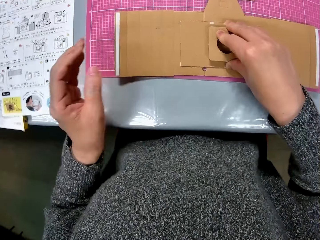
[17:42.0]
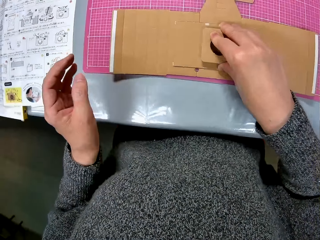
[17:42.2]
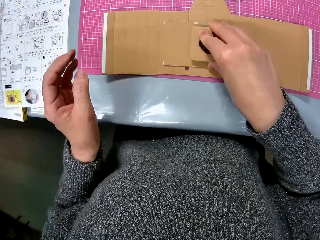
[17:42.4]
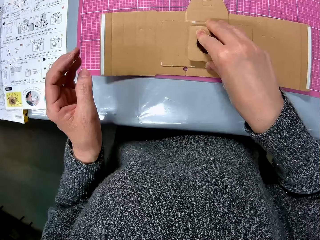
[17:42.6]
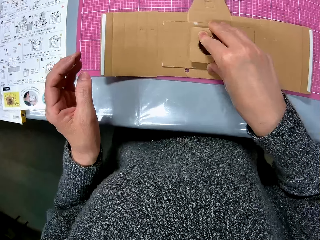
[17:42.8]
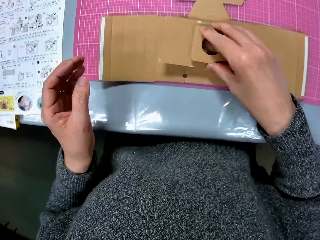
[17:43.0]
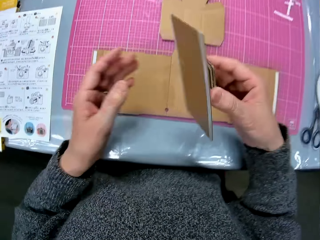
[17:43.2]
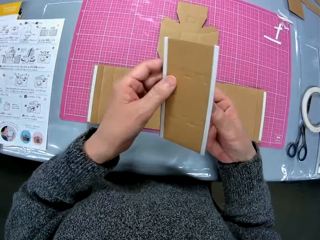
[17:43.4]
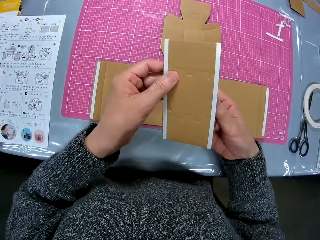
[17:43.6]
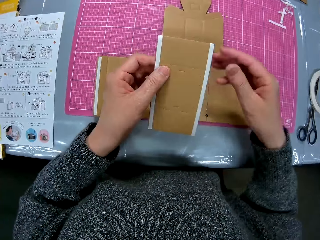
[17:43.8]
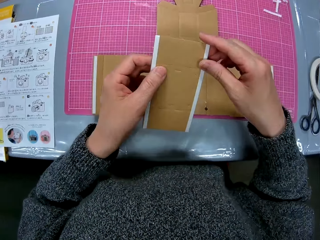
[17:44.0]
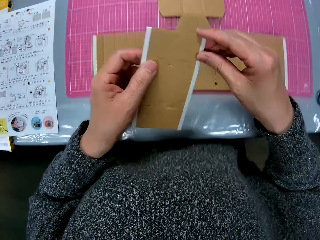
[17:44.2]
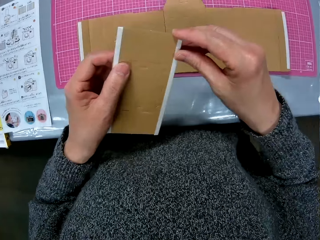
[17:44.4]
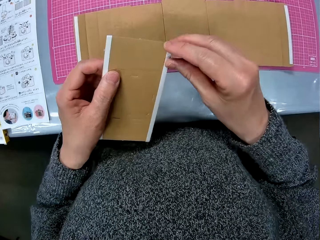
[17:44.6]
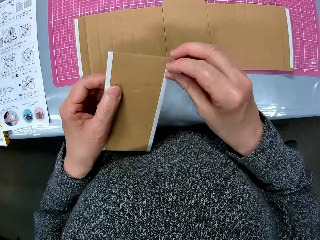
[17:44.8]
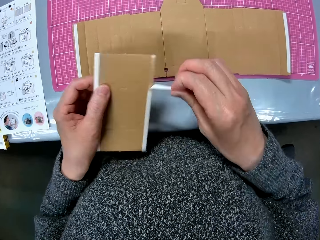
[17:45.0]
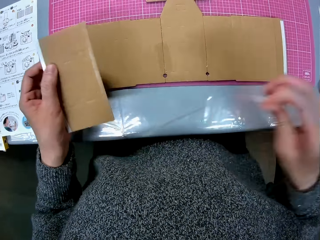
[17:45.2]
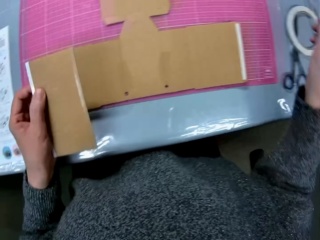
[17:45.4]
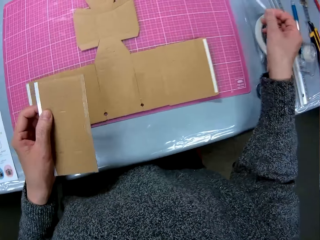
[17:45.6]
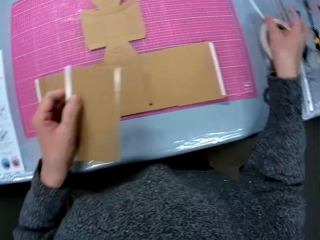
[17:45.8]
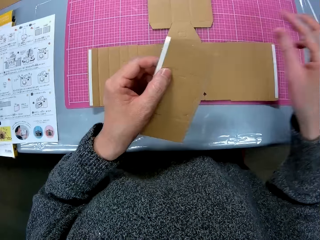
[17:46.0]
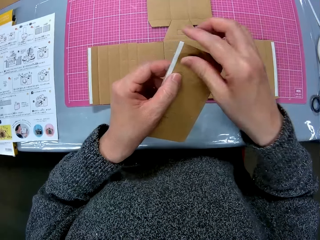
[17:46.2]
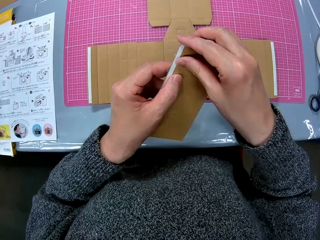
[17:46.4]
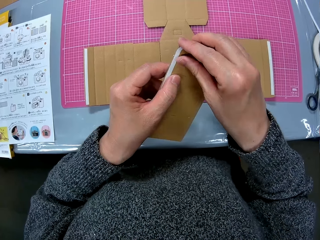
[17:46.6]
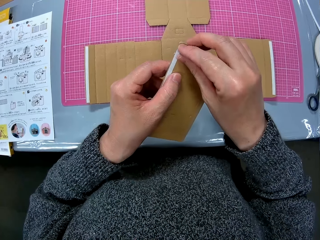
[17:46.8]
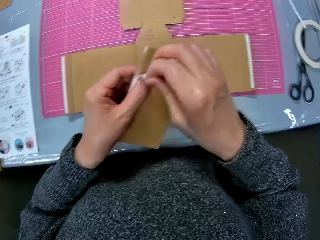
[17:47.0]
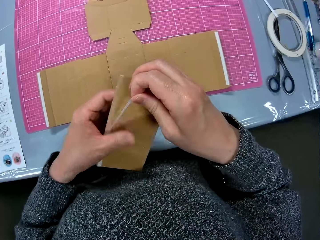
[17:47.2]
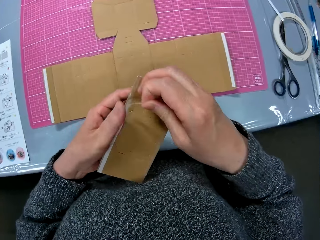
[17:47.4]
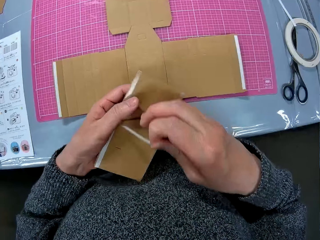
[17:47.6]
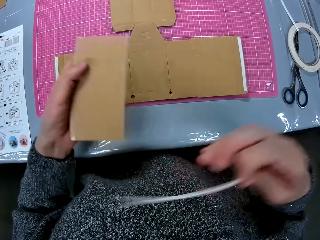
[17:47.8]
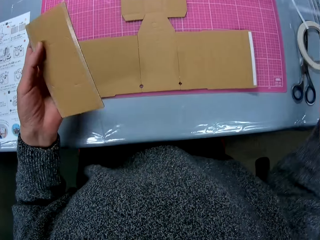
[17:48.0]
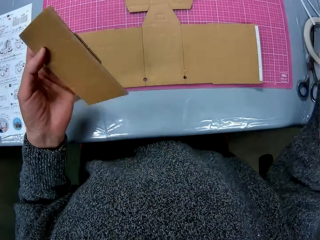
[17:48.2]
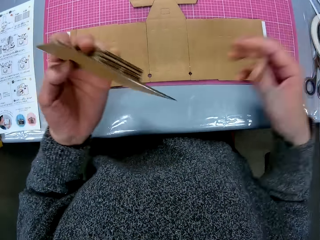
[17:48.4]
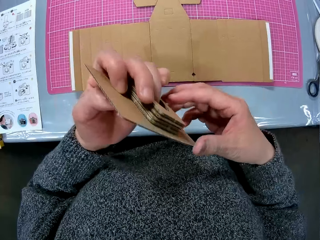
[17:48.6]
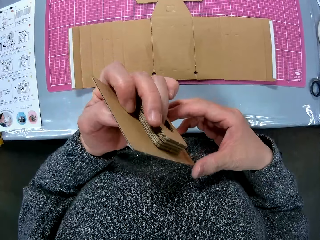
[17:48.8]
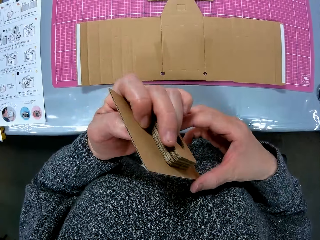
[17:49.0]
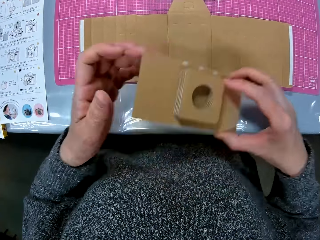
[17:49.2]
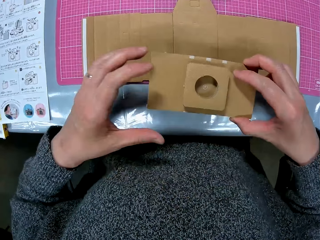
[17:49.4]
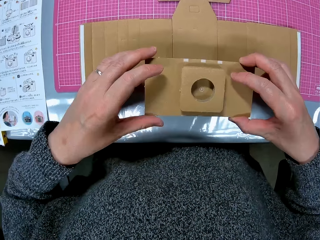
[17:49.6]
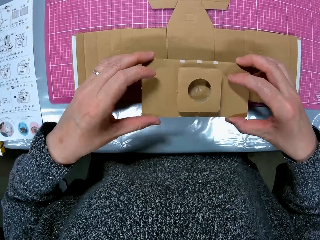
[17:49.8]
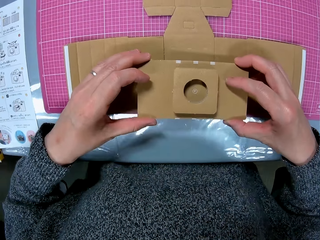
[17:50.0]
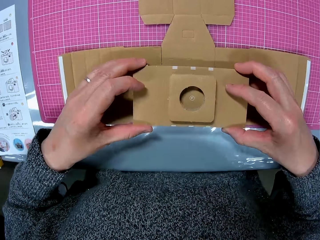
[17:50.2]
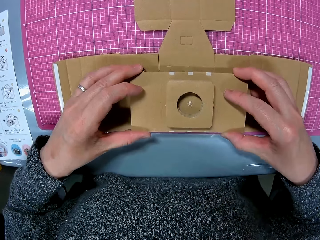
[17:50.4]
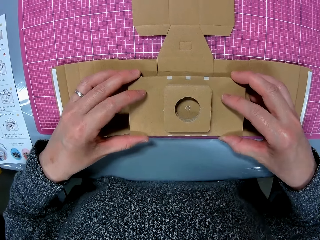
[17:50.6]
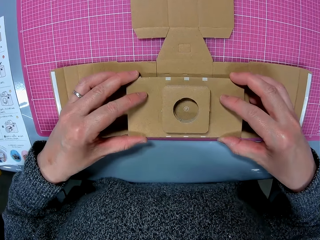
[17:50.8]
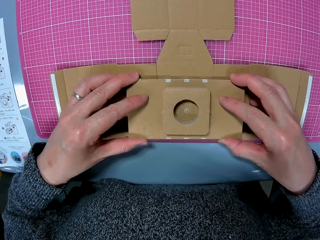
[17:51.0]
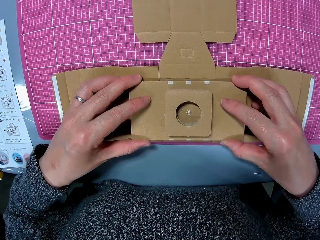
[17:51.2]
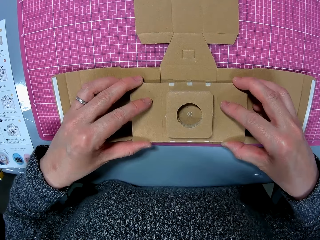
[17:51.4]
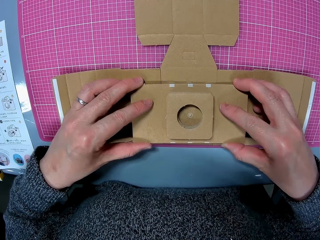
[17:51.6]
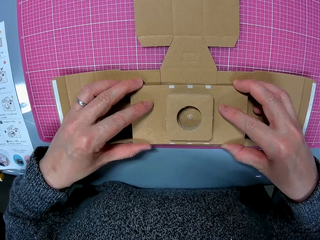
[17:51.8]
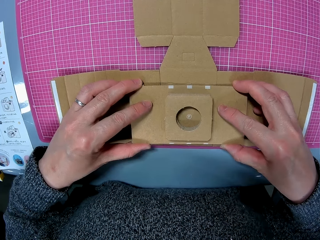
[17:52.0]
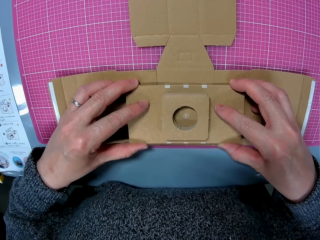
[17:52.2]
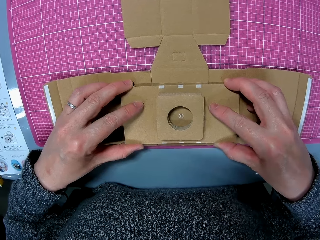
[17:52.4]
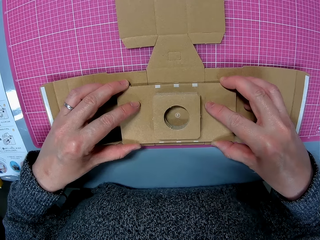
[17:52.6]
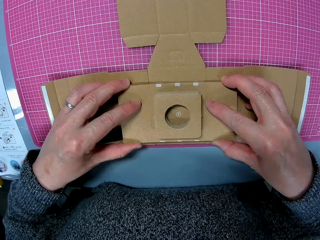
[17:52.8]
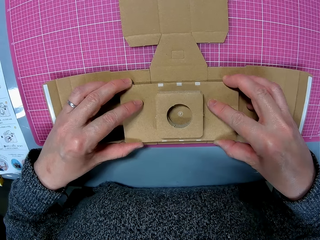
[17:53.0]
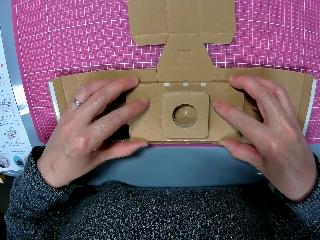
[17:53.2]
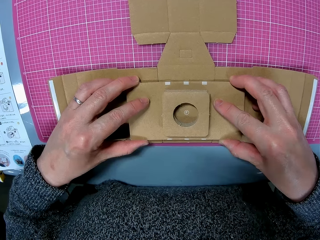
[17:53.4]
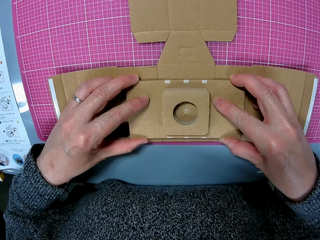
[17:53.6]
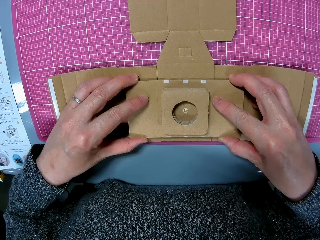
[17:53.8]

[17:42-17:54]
The camera wearer turns to the cardboard papers on the table. She lifts up the cardboard model from the table with her right hand. She looks at the cardboard model. She passes the cardboard model to the left hand. She peels the cello tape from the cardboard model piece with her right hand. She drops the peeled cello tape on the table with her right hand. She continues peeling the cello tape from the cardboard model piece with her right hand. She drops the peeled cello tape on the table with her right hand. She holds the cardboard model. She sets the cardboard model piece on the cardboard with her two hands.

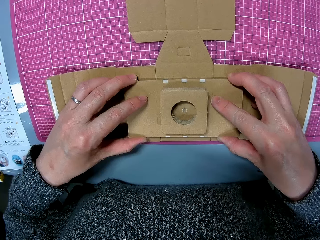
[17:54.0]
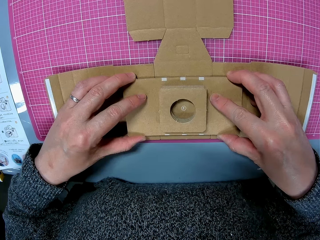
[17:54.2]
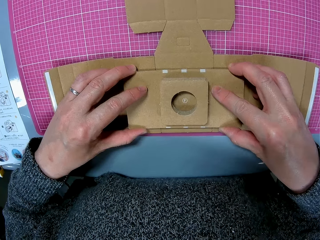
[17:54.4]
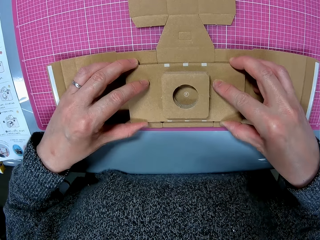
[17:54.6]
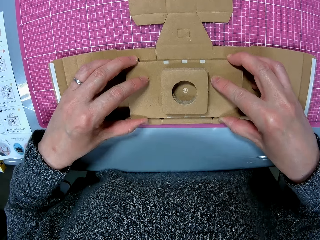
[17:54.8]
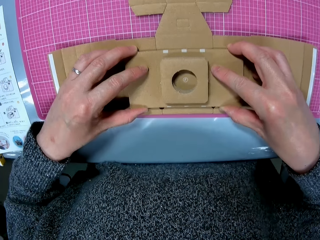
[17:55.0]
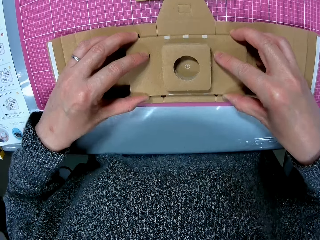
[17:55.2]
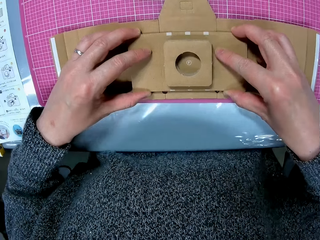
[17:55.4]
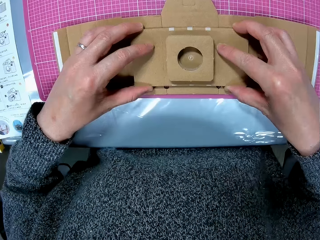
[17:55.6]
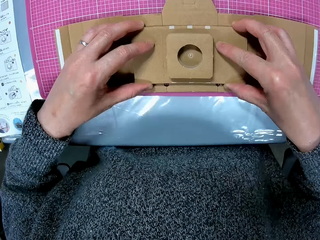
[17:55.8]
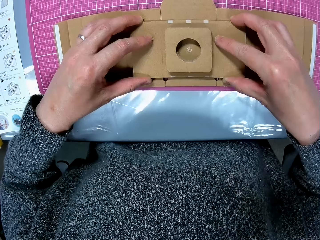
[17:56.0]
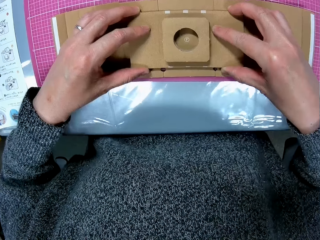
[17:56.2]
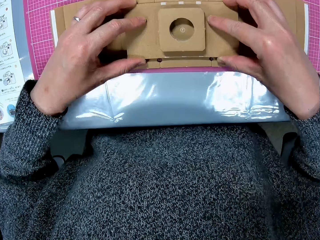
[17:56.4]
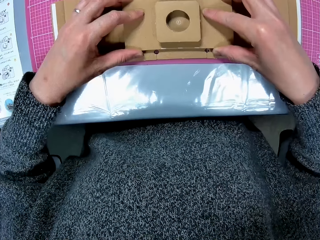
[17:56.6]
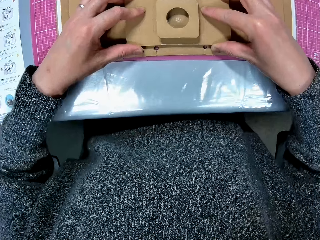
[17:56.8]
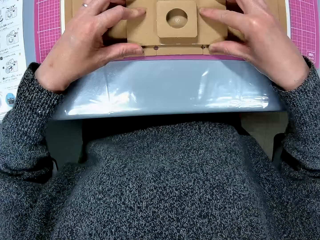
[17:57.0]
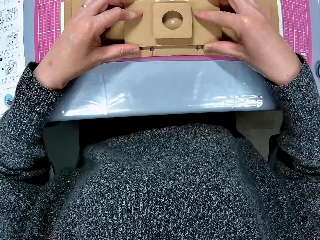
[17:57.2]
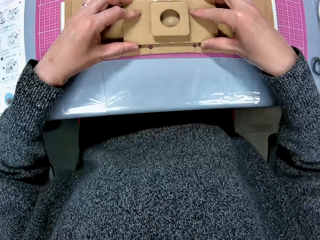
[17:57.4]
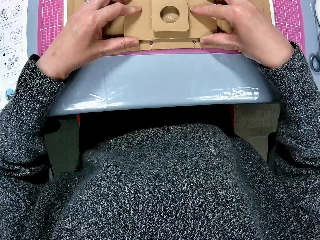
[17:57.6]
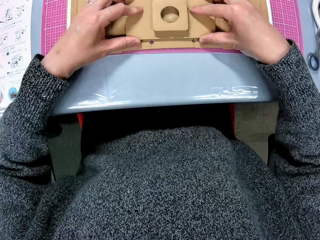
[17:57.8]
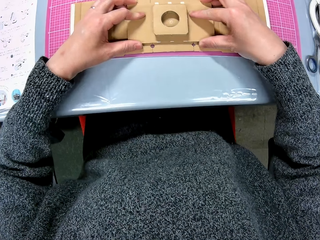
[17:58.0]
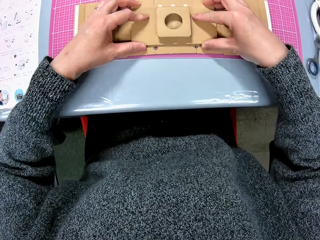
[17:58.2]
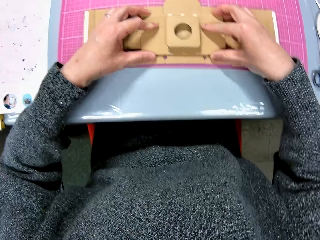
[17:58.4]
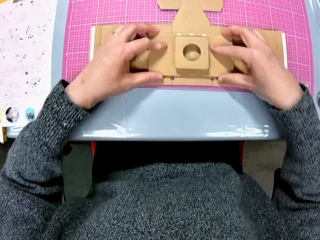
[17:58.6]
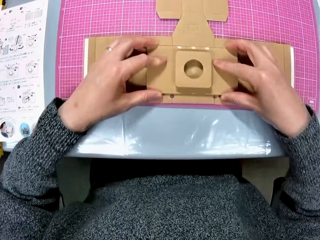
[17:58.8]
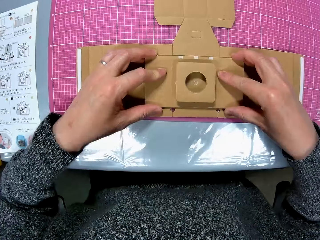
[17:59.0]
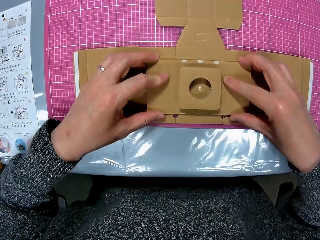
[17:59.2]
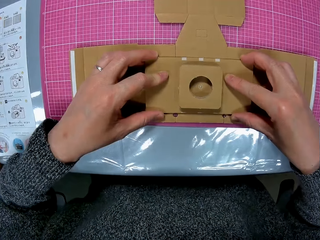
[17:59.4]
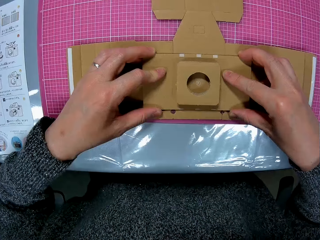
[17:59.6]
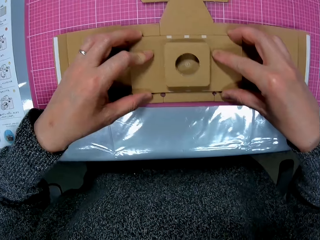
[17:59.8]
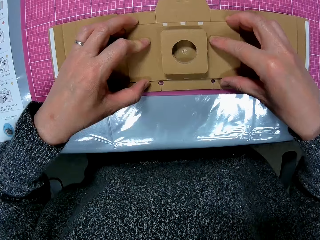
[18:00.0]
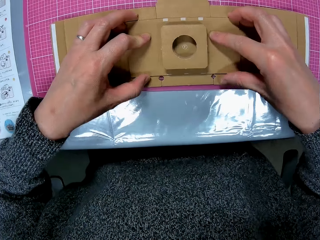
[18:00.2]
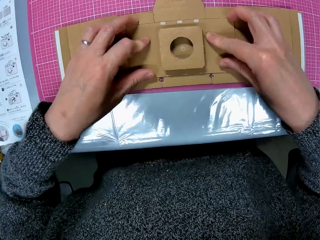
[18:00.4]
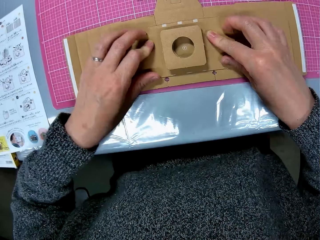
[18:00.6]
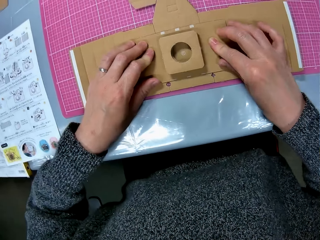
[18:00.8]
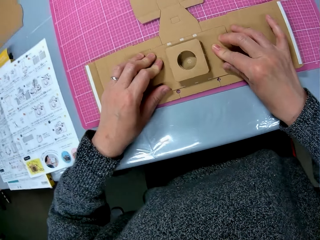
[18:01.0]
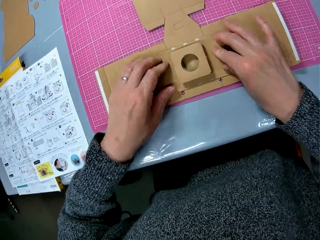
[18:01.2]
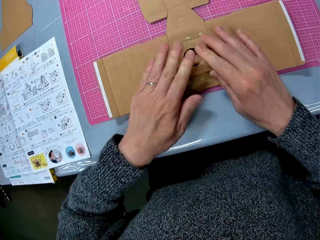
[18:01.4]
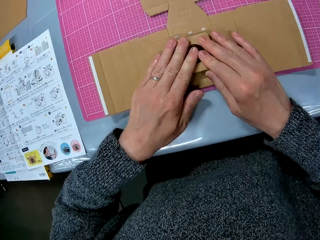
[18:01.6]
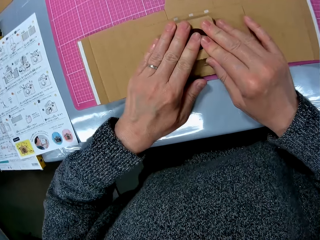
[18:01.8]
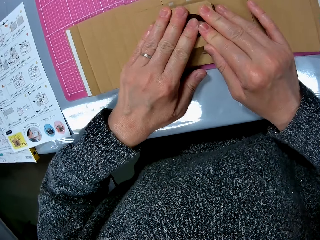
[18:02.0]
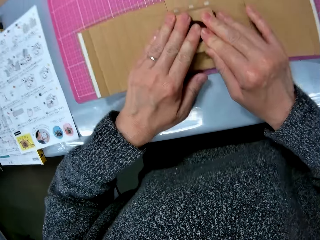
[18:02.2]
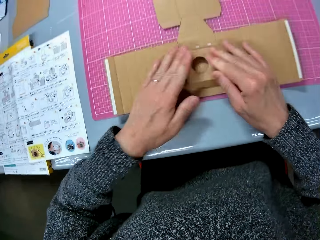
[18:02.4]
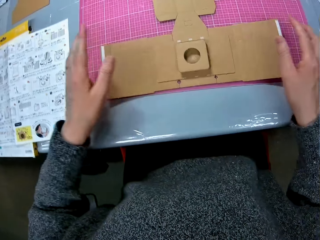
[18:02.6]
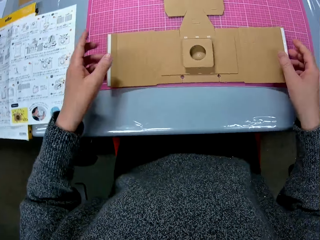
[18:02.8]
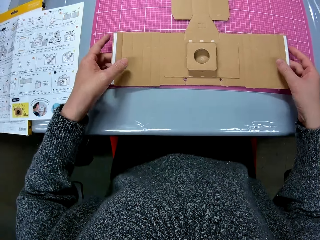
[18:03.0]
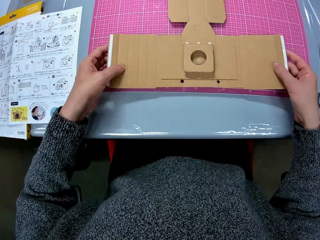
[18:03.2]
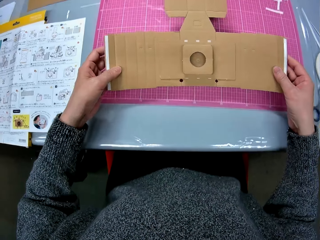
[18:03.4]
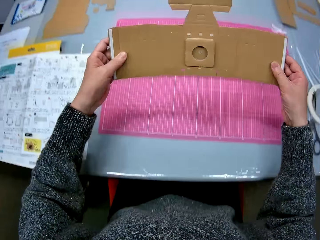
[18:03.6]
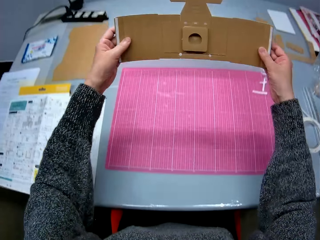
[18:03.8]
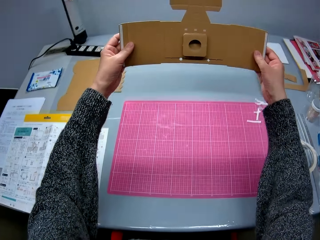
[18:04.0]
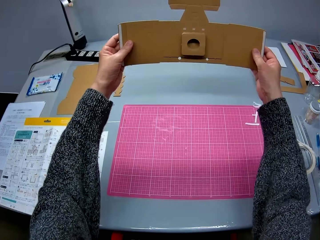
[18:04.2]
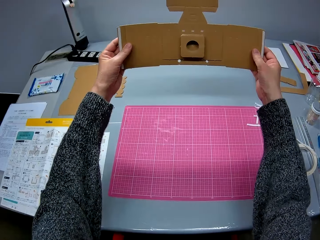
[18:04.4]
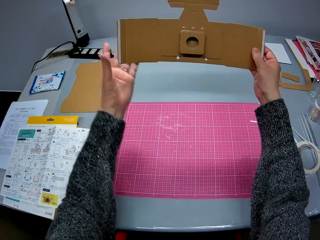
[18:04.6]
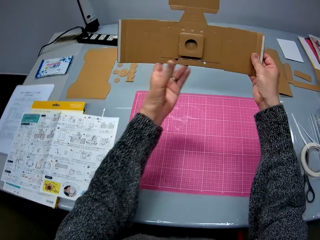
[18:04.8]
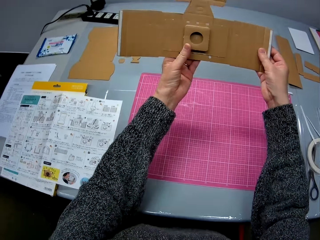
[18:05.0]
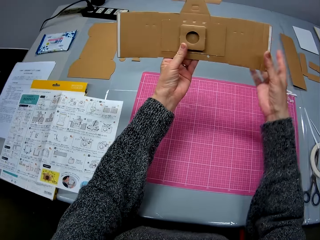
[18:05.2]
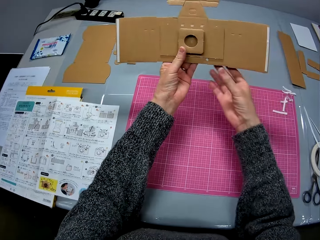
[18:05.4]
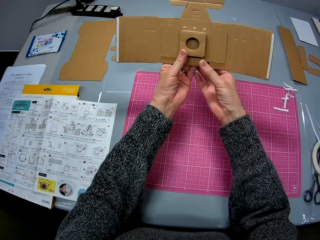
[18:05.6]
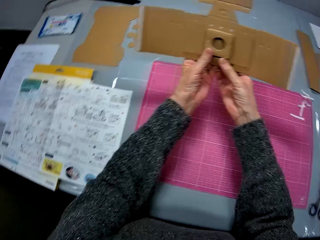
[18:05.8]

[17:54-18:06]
The camera wearer looks at the model. She presses the cardboard model piece on the cardboard with her two hands. She lifts up the assembled model with her two hands. She looks at the model.
